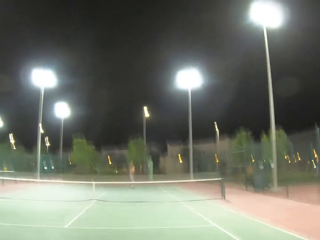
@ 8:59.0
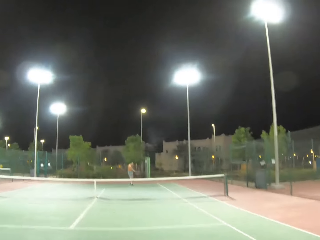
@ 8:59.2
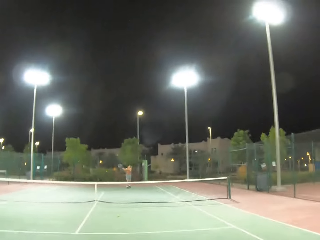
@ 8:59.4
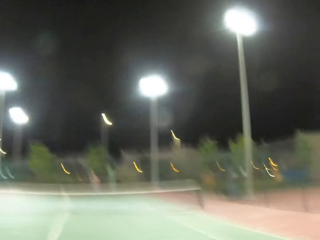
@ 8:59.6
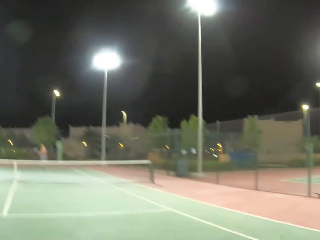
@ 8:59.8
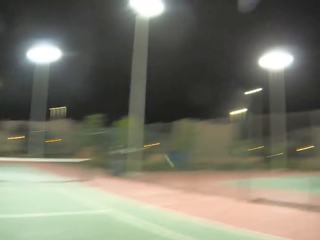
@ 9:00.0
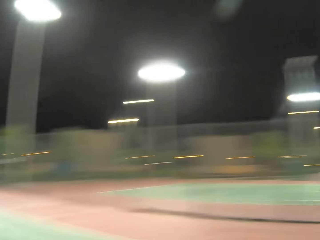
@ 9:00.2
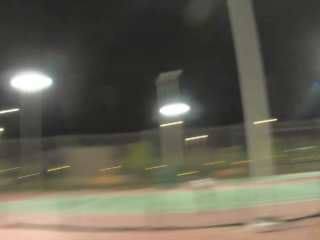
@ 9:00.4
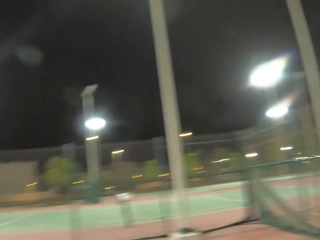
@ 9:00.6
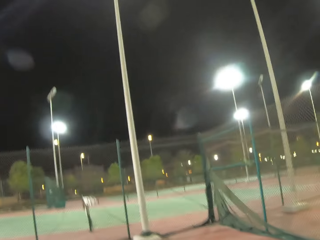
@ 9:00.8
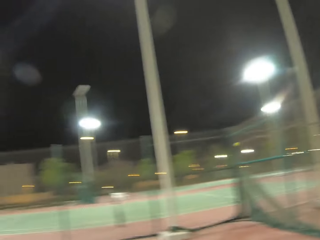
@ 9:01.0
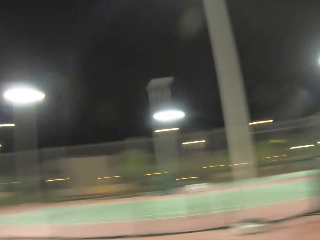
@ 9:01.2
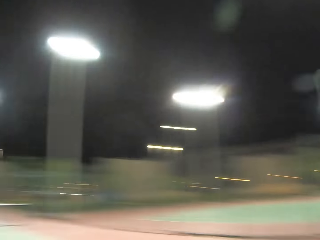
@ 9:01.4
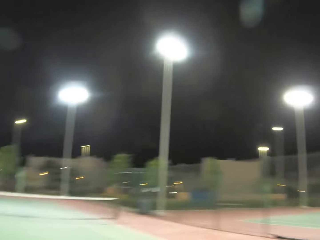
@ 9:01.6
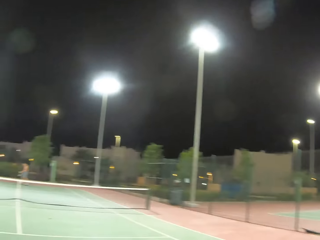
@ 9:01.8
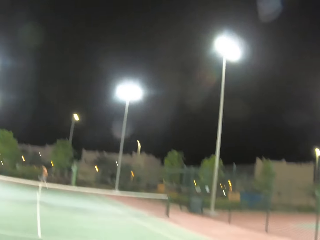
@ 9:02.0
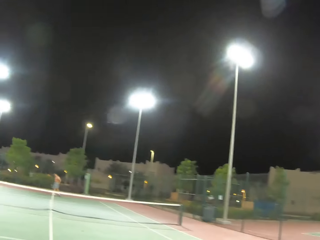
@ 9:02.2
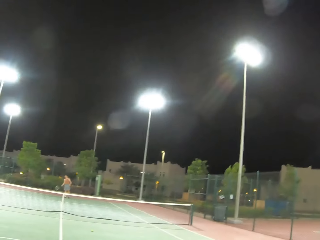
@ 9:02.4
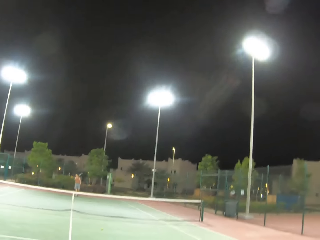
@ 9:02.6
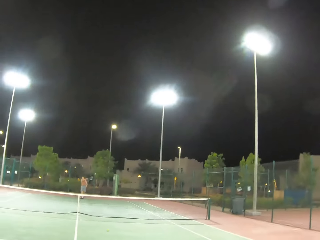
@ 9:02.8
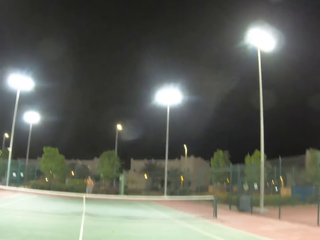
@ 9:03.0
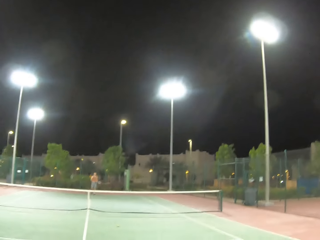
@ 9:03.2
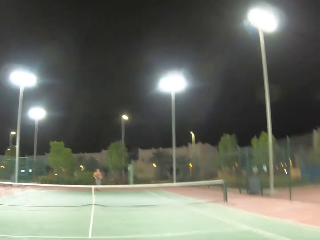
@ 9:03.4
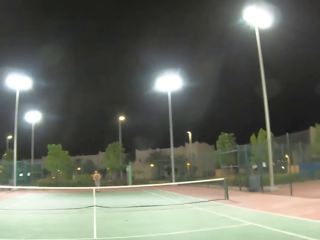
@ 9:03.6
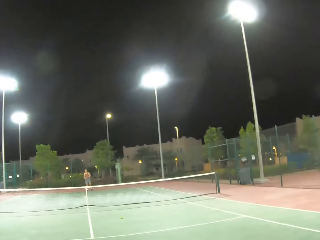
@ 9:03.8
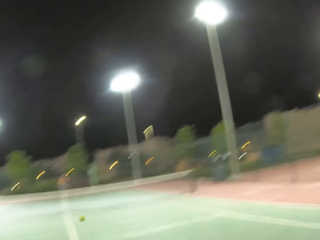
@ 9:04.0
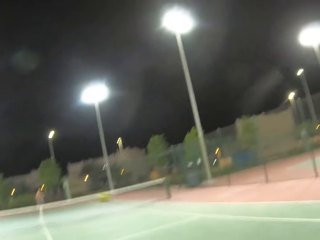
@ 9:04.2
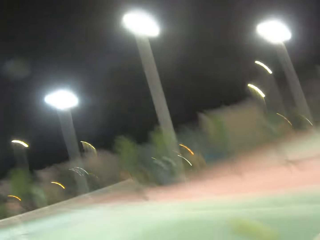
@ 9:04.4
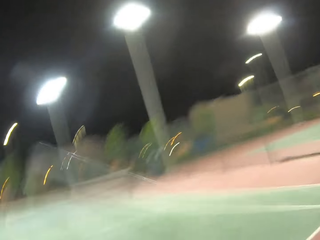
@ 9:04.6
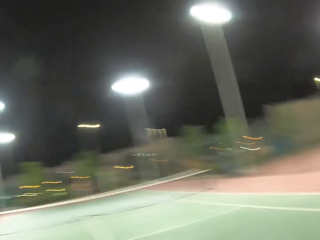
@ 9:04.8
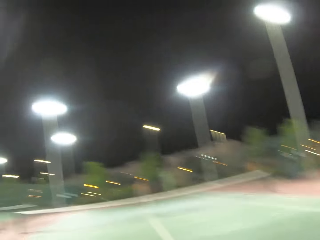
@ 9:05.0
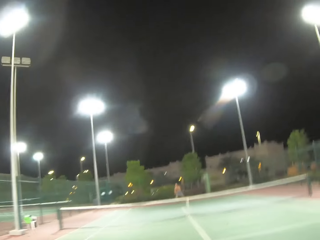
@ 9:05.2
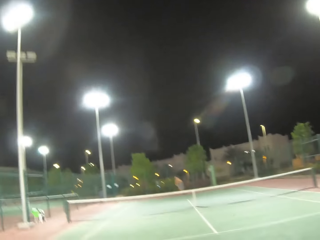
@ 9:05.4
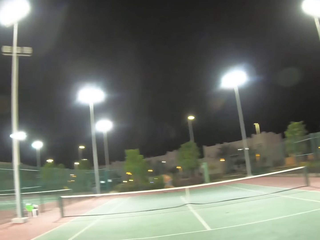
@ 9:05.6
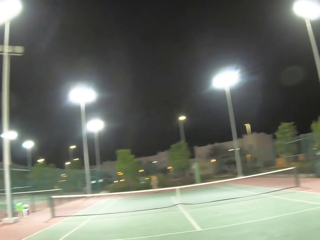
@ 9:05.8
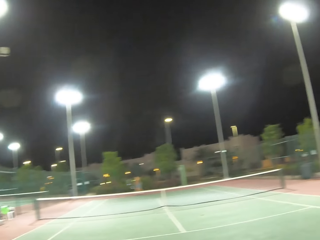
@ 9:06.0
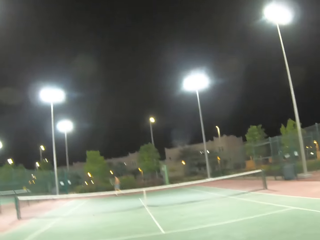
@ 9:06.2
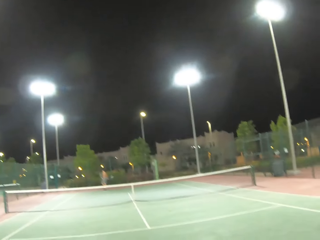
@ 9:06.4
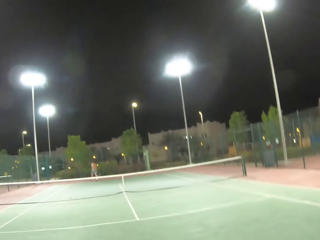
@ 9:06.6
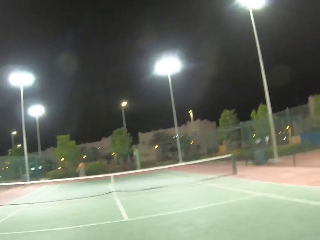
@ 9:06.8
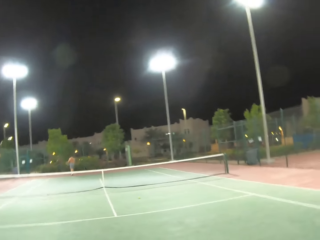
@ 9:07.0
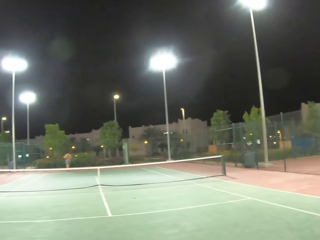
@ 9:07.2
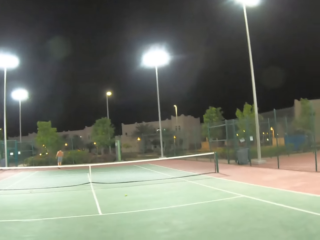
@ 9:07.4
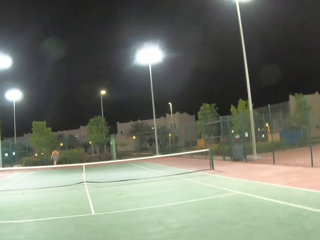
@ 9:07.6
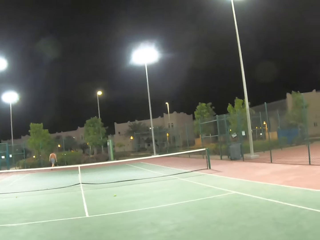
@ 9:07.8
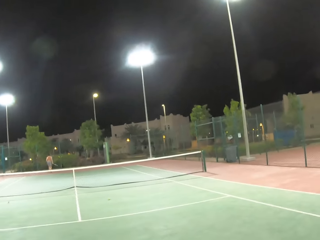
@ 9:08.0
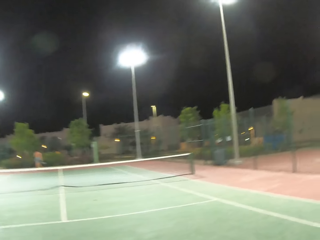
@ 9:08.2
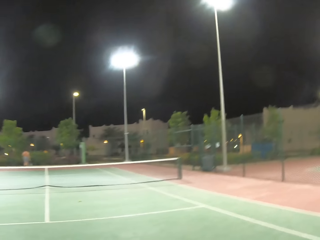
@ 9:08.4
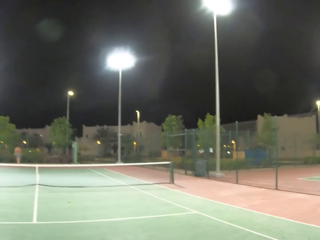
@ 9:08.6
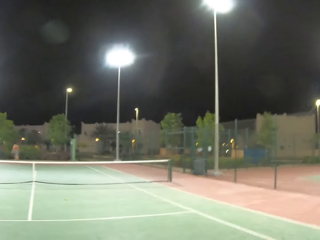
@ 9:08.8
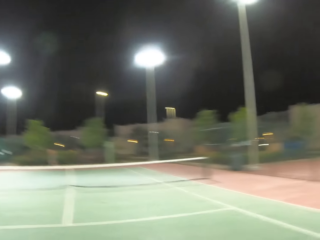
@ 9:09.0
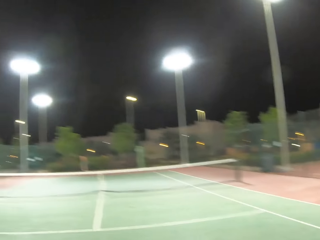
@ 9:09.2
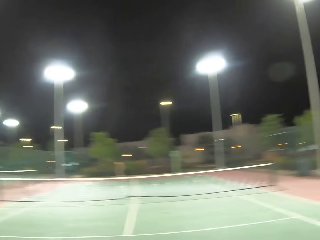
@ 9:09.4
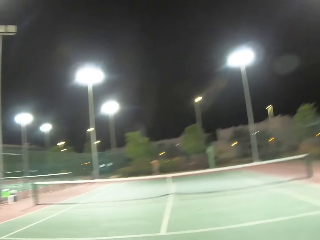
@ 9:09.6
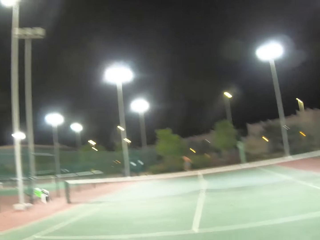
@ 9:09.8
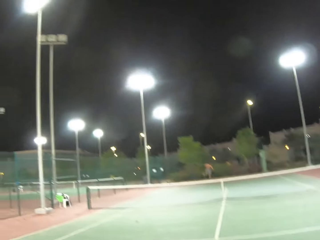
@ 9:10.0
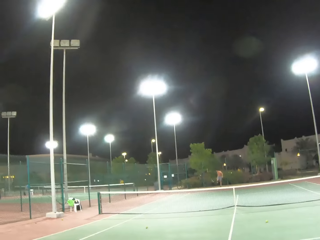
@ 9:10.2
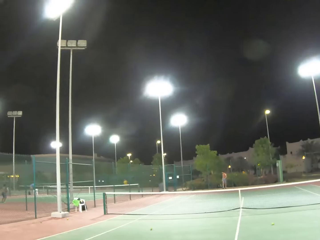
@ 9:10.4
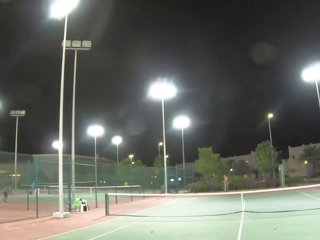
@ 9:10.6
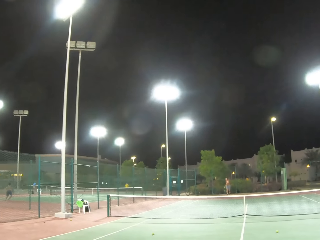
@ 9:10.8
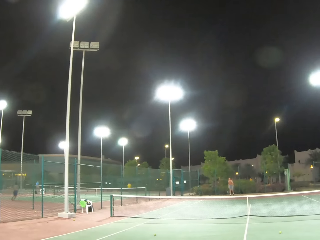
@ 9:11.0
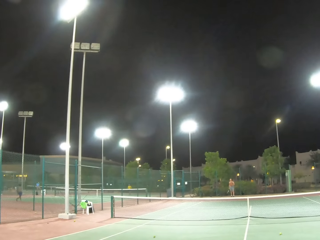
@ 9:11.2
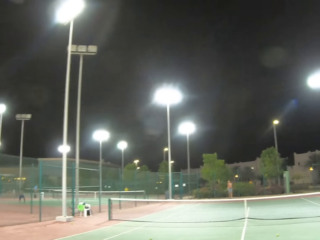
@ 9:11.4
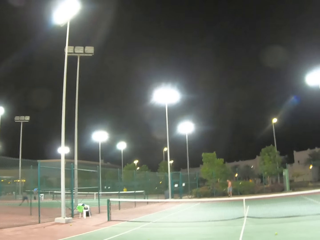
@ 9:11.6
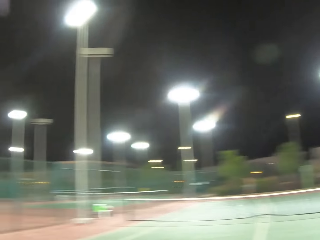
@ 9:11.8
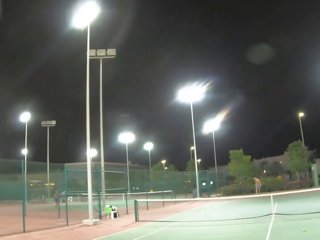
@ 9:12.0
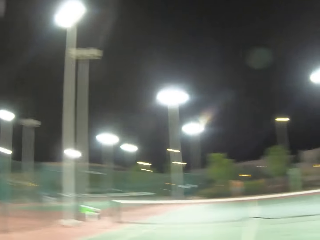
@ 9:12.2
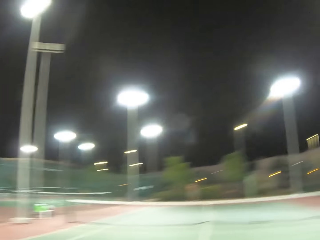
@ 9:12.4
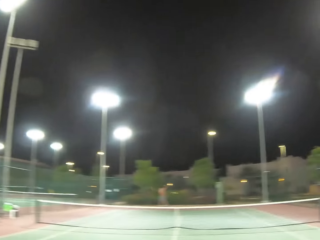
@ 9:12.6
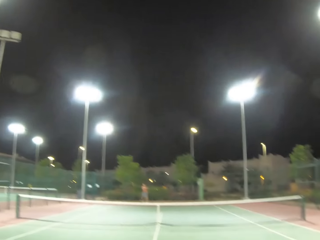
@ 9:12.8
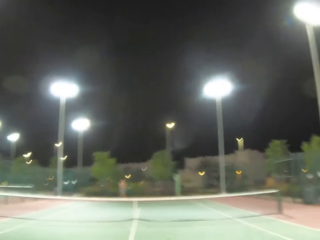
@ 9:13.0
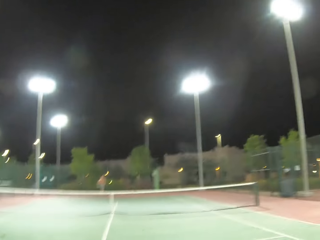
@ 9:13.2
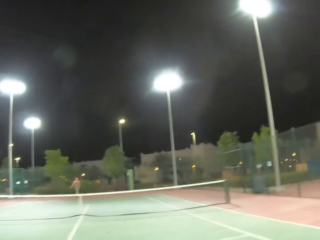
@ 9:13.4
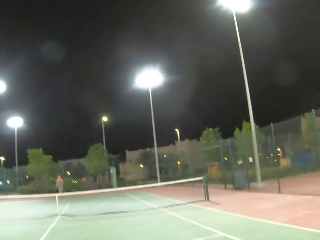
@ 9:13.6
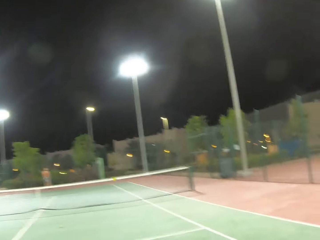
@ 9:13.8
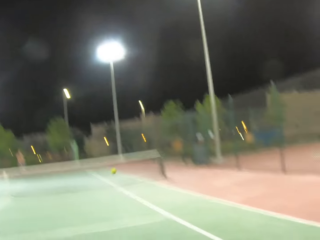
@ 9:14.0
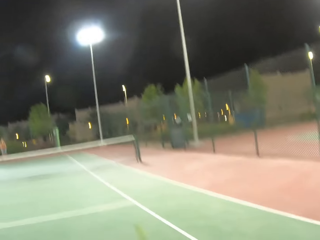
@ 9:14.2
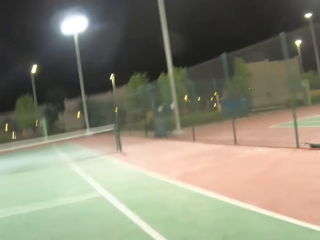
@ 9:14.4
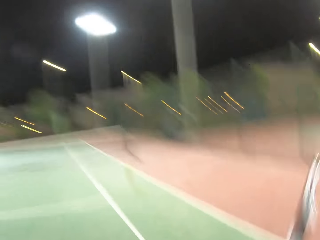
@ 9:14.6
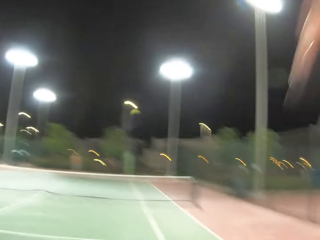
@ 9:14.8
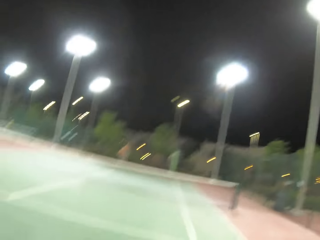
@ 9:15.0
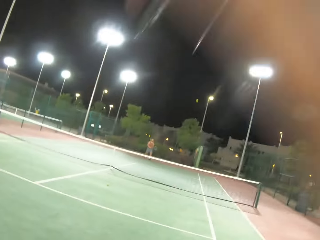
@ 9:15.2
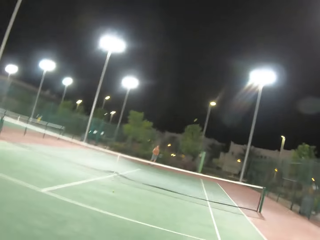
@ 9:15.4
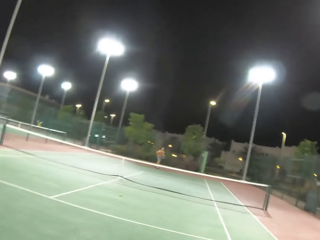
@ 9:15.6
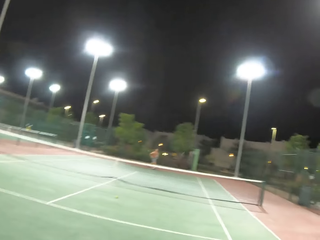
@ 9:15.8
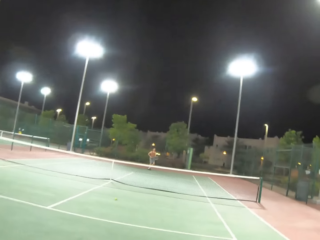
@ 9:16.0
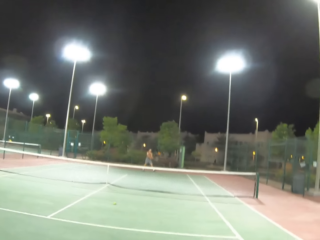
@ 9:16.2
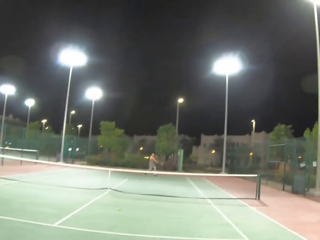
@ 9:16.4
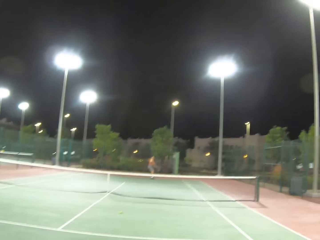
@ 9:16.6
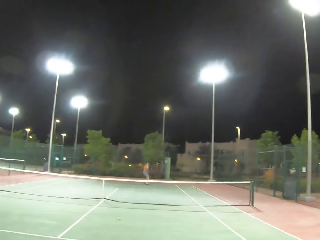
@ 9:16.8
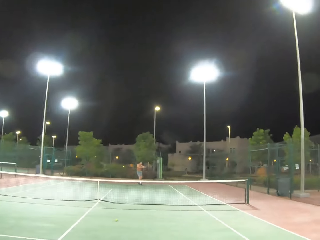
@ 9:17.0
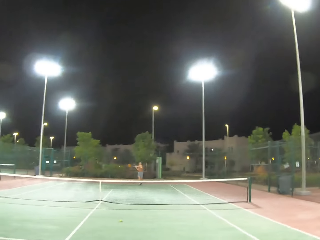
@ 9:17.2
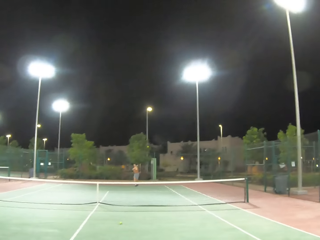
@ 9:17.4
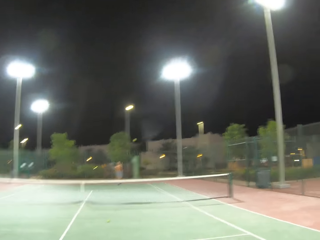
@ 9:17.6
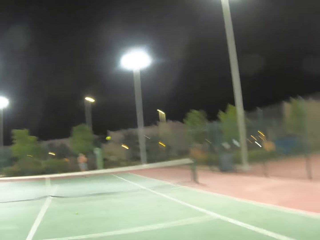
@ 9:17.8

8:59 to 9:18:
A man kicks the tennis ball. The camera wearer kicks the tennis ball. The man kicks the tennis ball. The camera wearer kicks the tennis ball. The man walks around the tennis court, picks up the tennis ball and kicks the tennis ball. The camera wearer plays tennis with a person. The man kicks the ball.

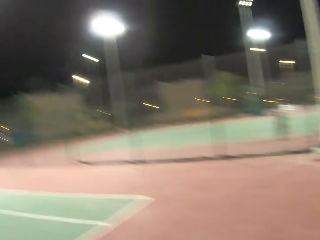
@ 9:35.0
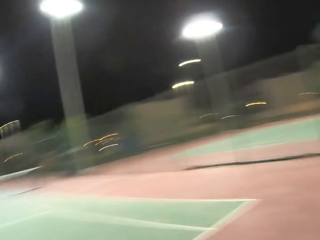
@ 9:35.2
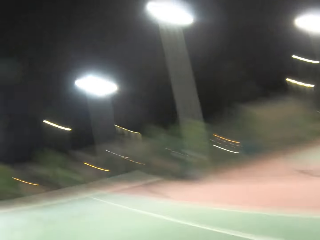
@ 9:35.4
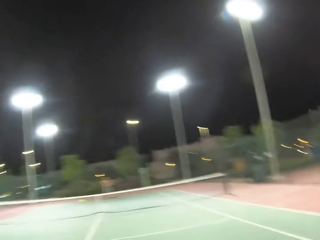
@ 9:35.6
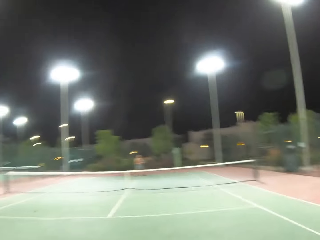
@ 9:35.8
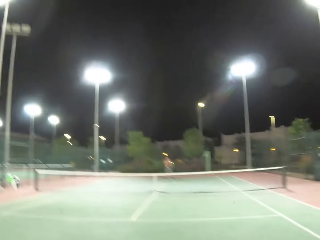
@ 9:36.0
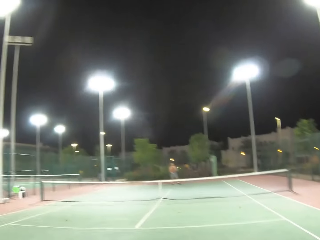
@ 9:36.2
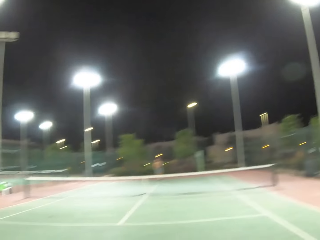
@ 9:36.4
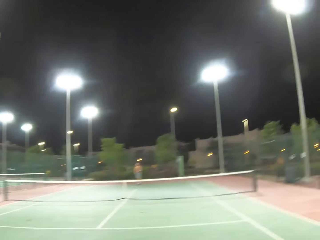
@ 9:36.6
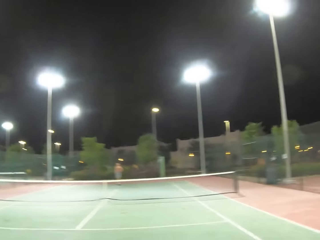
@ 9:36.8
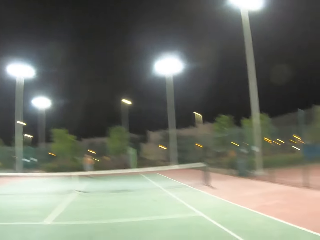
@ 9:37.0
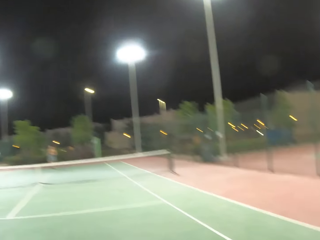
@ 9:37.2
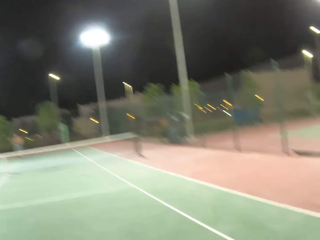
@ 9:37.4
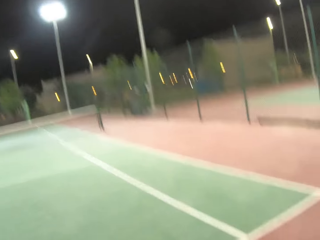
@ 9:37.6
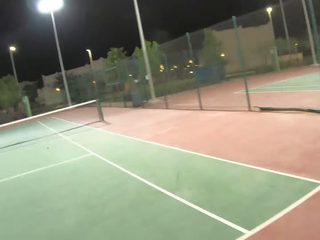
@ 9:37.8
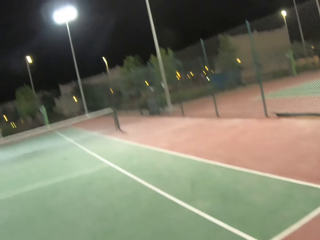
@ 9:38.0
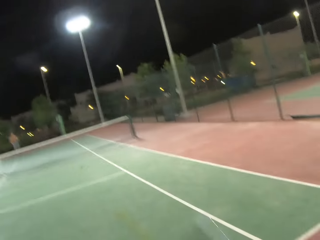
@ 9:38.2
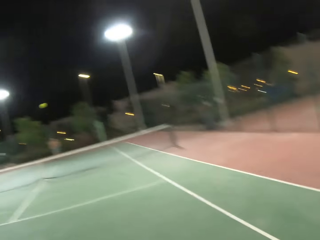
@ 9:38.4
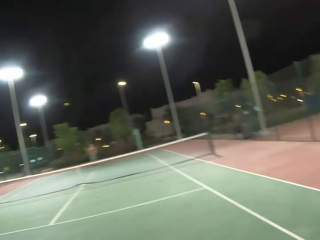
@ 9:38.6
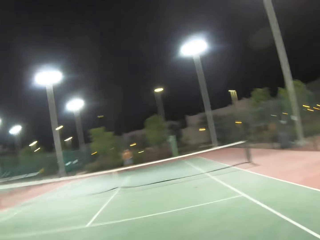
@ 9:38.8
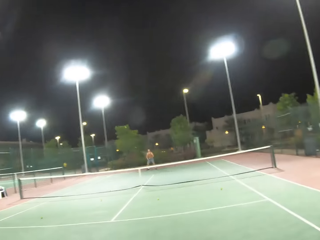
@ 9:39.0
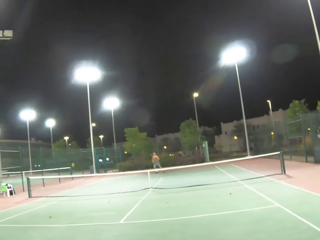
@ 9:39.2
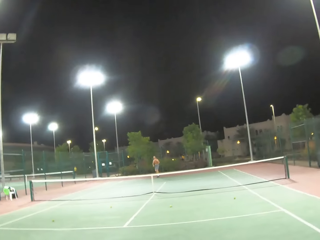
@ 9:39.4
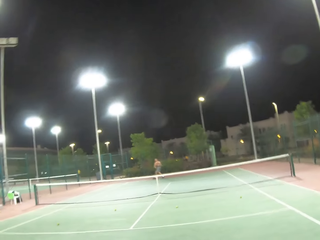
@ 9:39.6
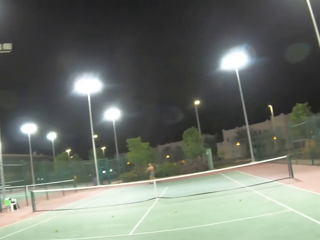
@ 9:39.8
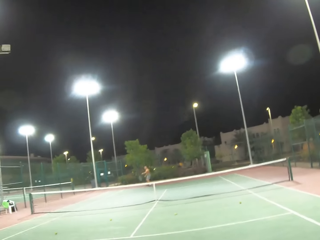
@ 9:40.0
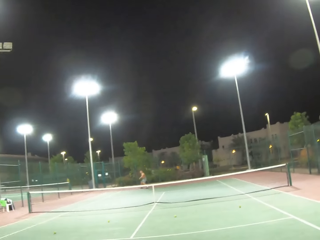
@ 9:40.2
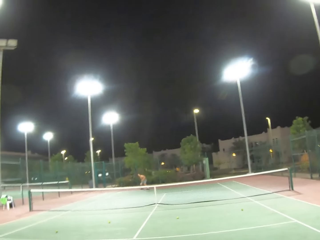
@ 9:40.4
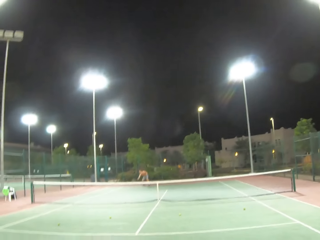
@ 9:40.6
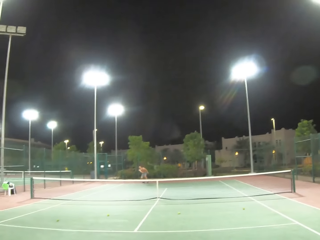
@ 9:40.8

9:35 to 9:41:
The camera wearer kicks the ball. A man kicks the ball.
